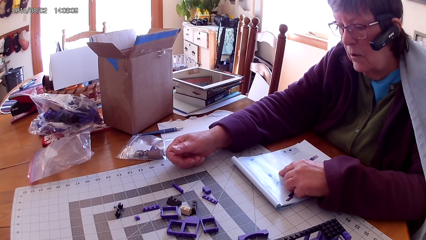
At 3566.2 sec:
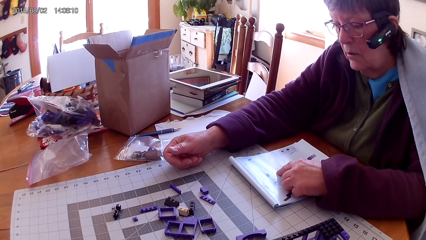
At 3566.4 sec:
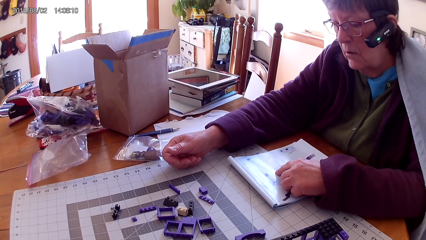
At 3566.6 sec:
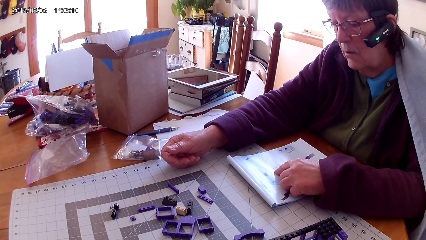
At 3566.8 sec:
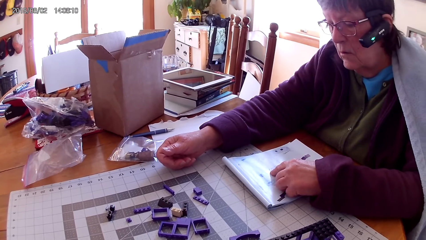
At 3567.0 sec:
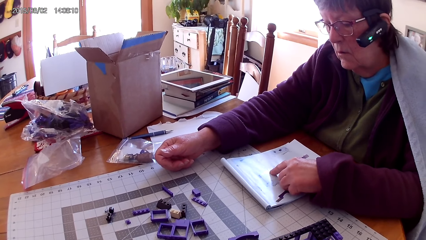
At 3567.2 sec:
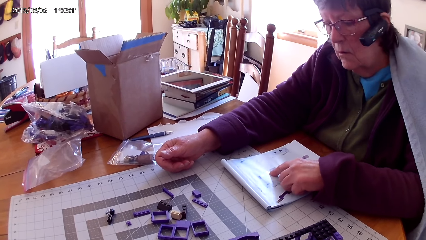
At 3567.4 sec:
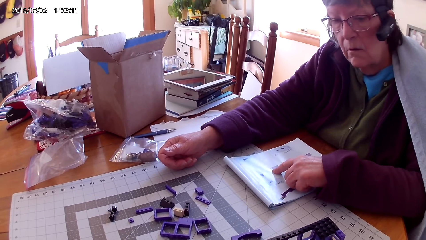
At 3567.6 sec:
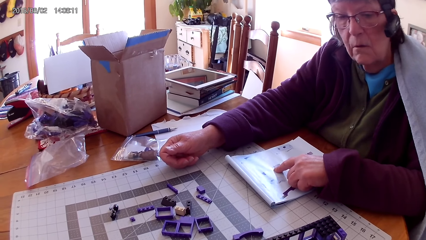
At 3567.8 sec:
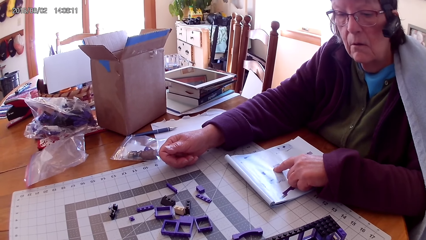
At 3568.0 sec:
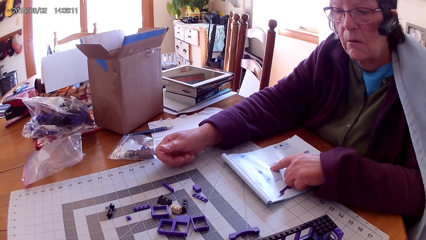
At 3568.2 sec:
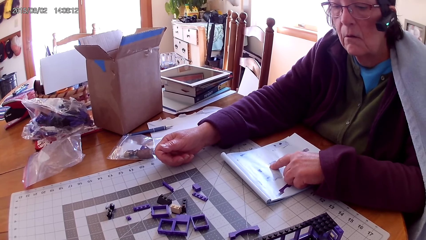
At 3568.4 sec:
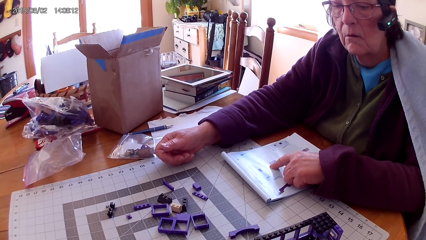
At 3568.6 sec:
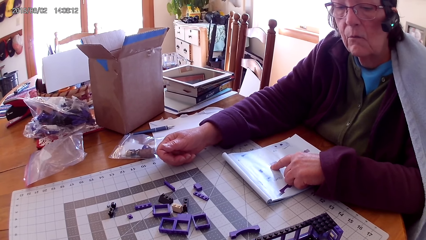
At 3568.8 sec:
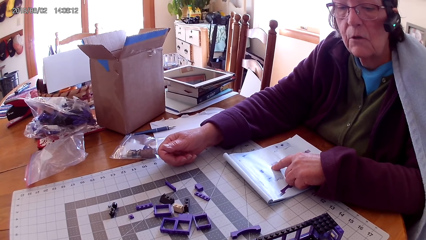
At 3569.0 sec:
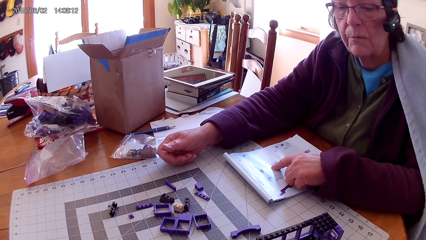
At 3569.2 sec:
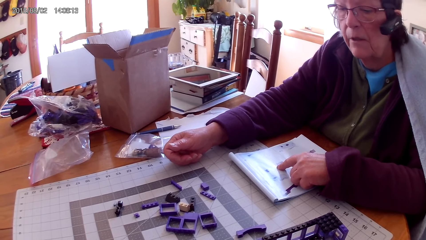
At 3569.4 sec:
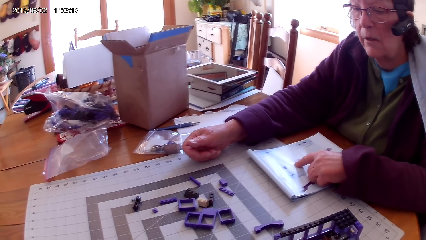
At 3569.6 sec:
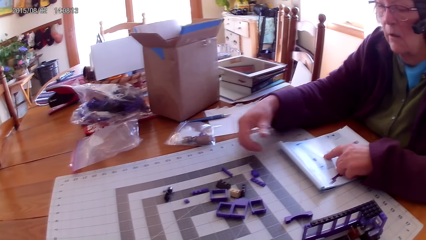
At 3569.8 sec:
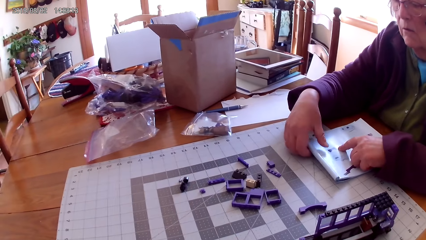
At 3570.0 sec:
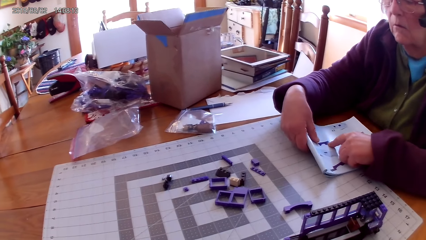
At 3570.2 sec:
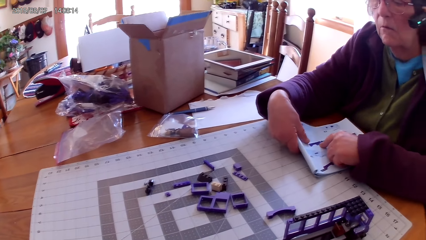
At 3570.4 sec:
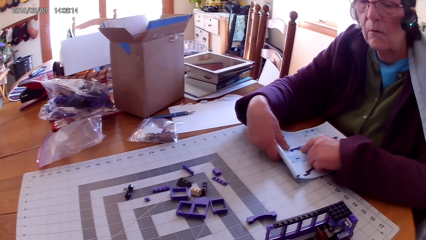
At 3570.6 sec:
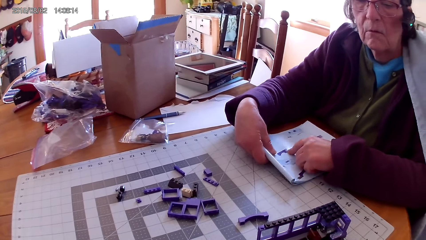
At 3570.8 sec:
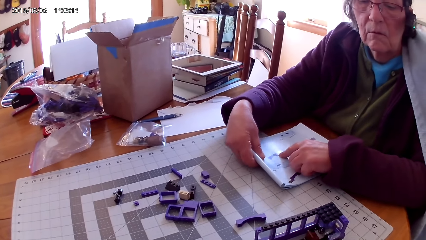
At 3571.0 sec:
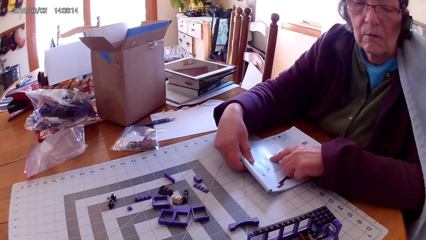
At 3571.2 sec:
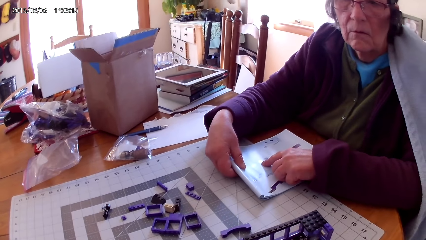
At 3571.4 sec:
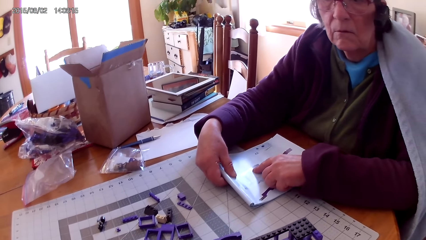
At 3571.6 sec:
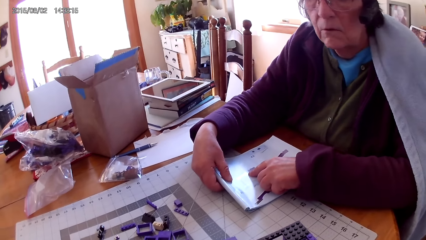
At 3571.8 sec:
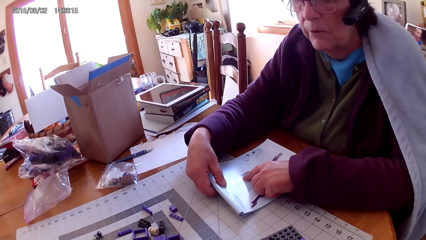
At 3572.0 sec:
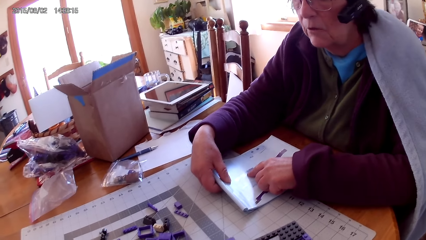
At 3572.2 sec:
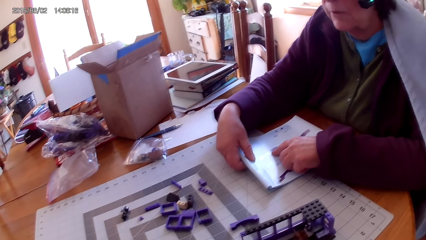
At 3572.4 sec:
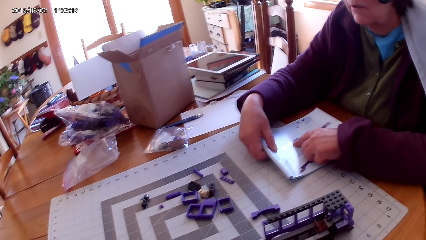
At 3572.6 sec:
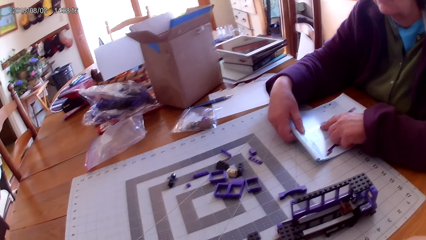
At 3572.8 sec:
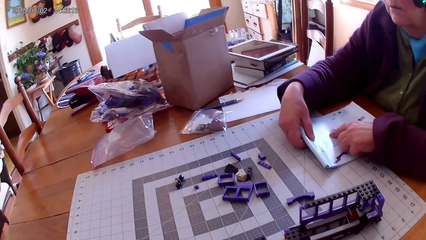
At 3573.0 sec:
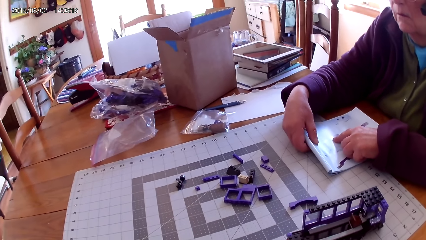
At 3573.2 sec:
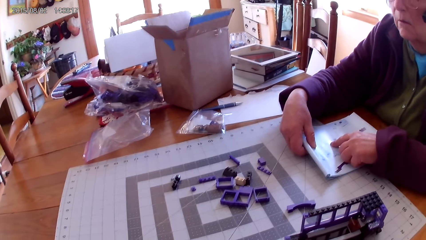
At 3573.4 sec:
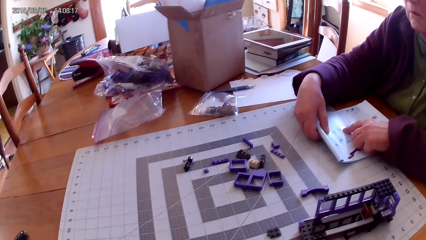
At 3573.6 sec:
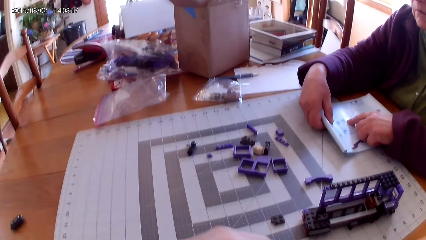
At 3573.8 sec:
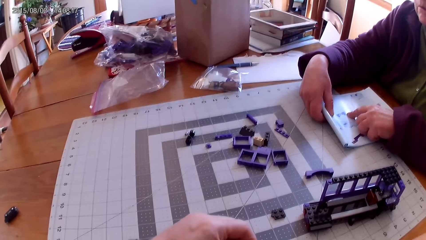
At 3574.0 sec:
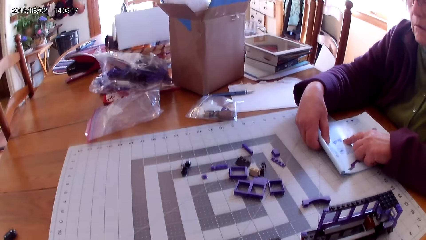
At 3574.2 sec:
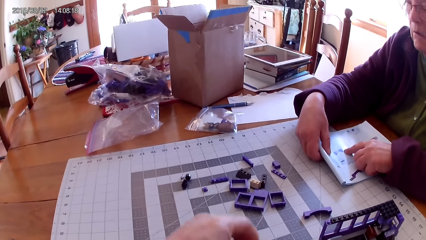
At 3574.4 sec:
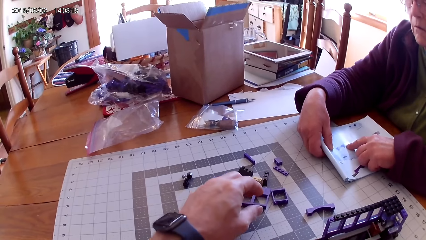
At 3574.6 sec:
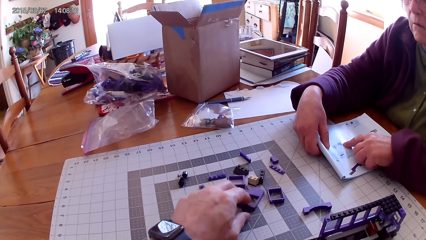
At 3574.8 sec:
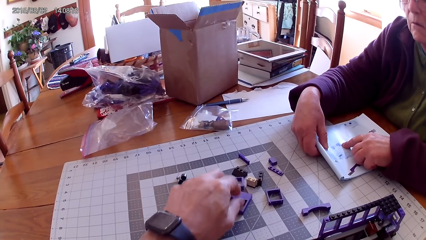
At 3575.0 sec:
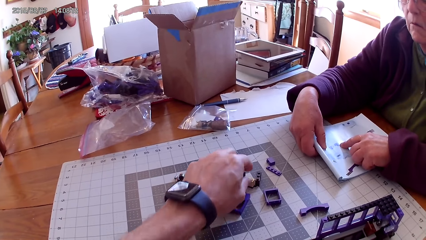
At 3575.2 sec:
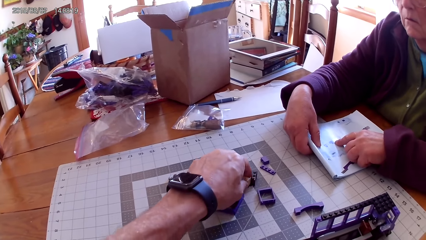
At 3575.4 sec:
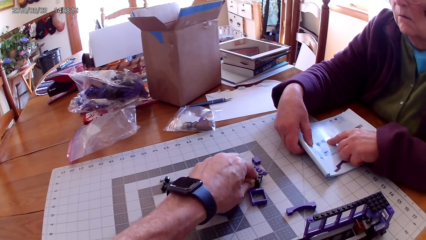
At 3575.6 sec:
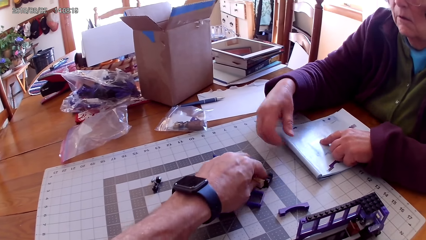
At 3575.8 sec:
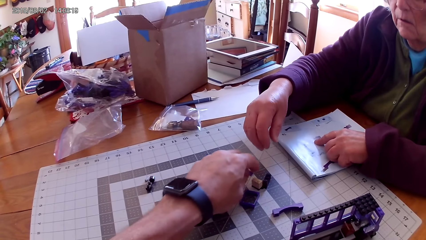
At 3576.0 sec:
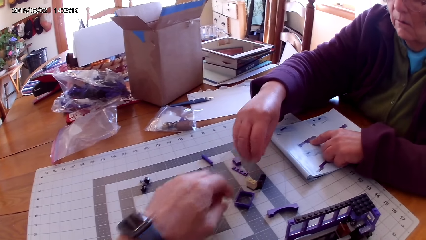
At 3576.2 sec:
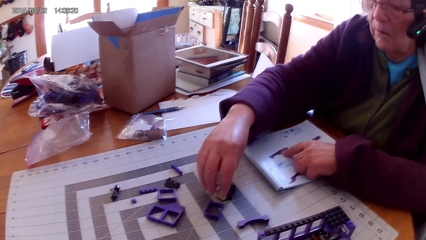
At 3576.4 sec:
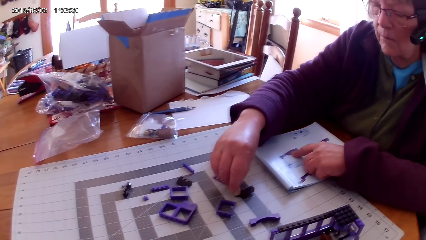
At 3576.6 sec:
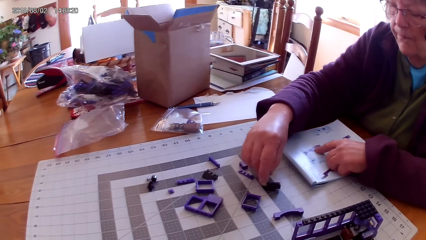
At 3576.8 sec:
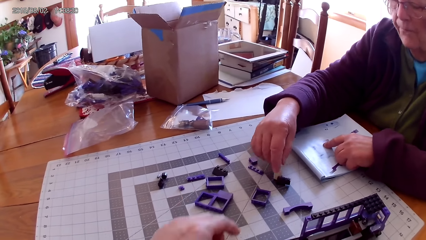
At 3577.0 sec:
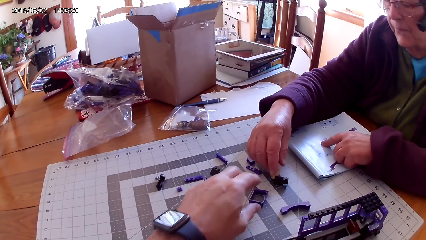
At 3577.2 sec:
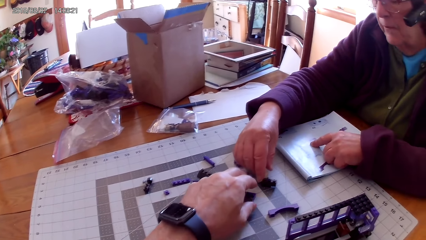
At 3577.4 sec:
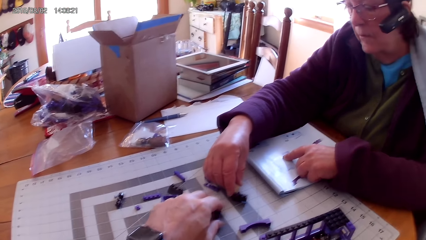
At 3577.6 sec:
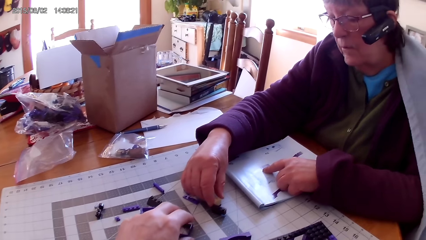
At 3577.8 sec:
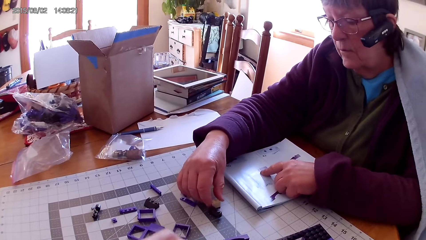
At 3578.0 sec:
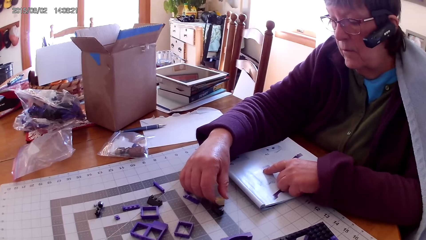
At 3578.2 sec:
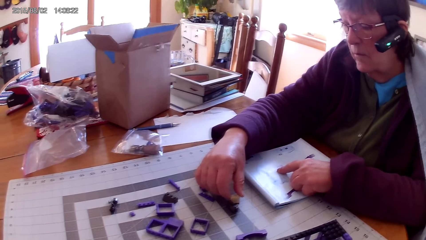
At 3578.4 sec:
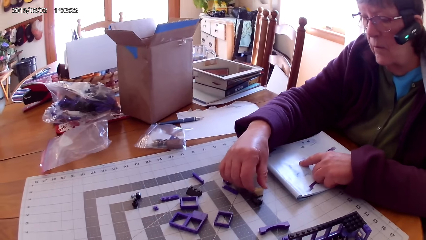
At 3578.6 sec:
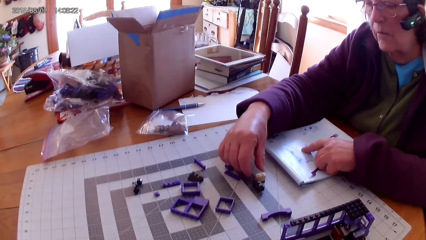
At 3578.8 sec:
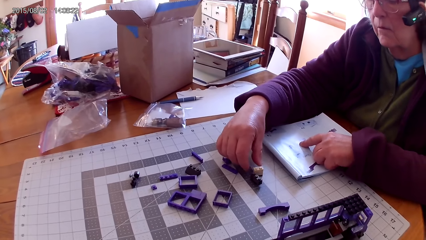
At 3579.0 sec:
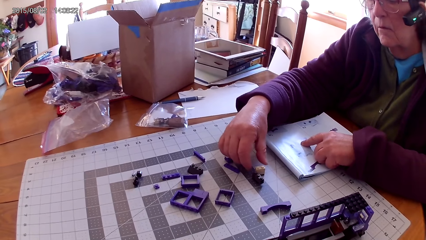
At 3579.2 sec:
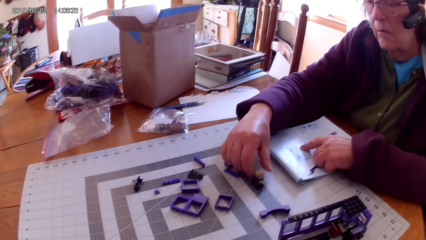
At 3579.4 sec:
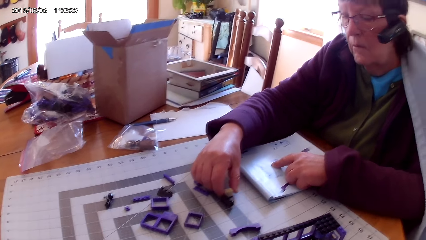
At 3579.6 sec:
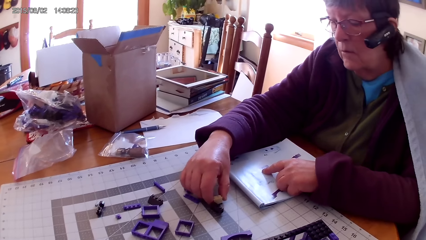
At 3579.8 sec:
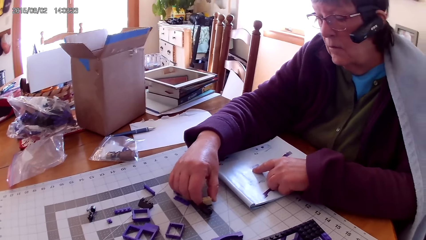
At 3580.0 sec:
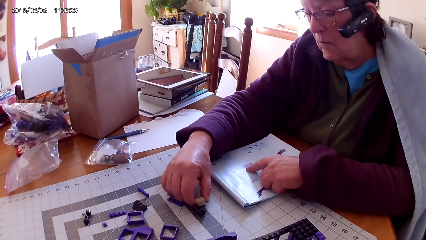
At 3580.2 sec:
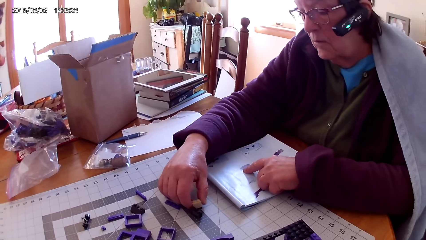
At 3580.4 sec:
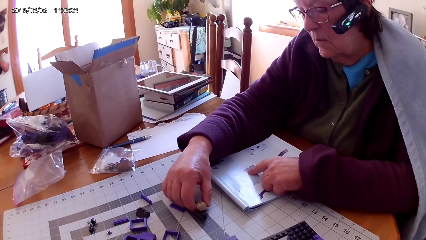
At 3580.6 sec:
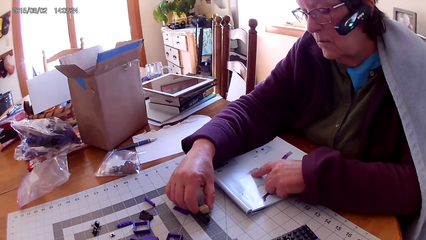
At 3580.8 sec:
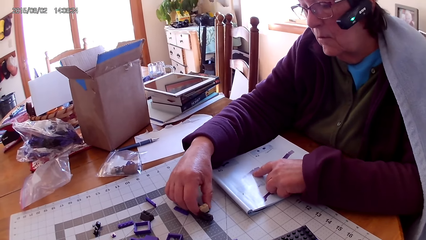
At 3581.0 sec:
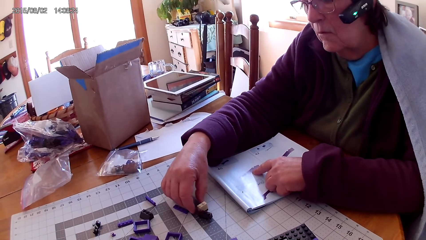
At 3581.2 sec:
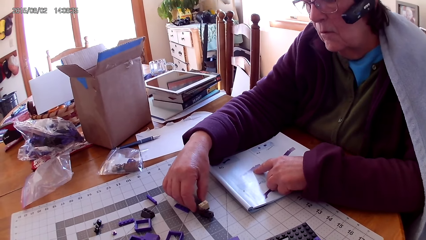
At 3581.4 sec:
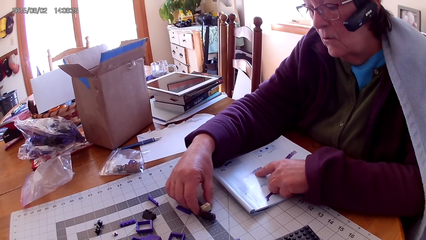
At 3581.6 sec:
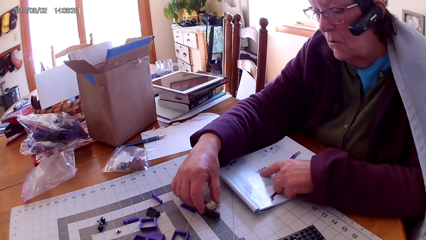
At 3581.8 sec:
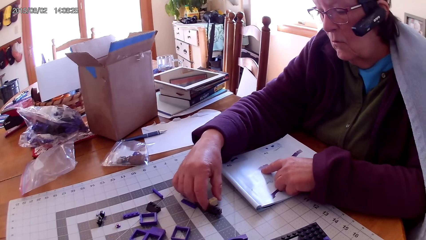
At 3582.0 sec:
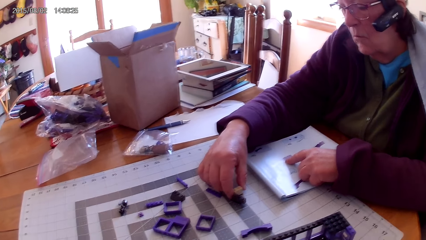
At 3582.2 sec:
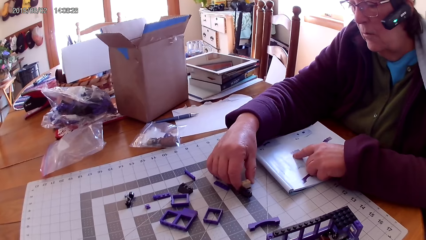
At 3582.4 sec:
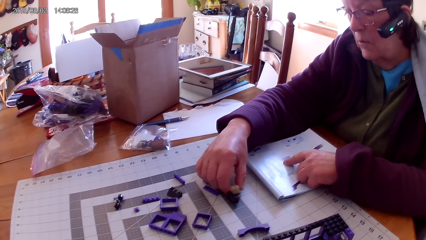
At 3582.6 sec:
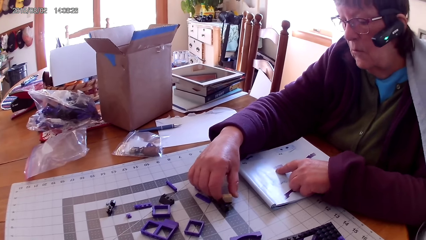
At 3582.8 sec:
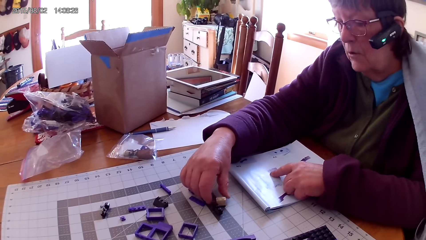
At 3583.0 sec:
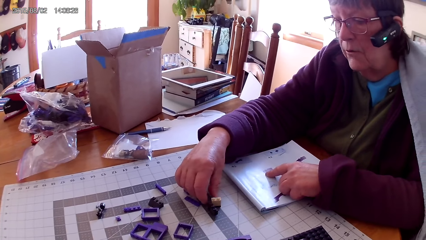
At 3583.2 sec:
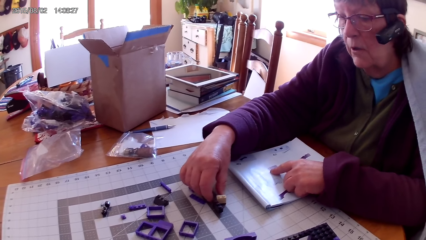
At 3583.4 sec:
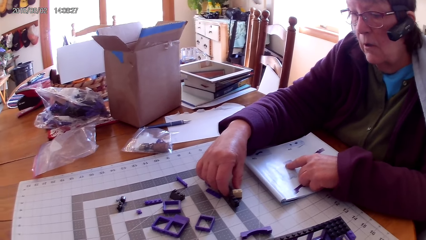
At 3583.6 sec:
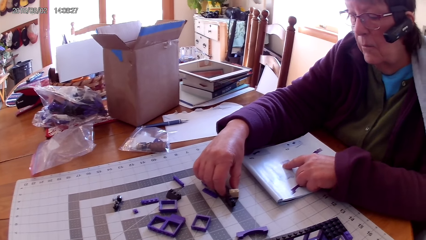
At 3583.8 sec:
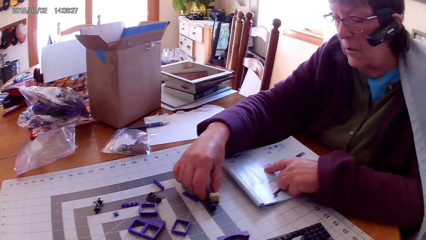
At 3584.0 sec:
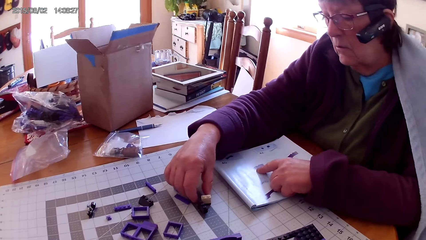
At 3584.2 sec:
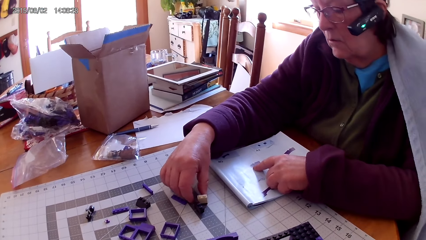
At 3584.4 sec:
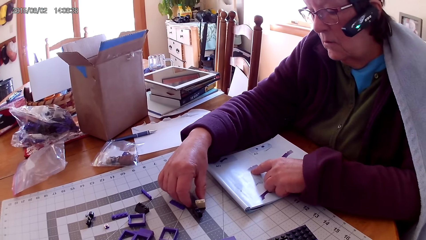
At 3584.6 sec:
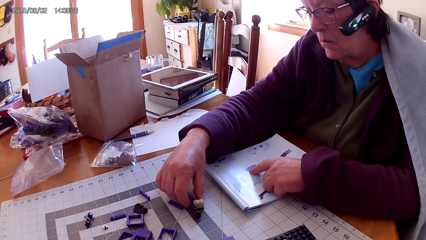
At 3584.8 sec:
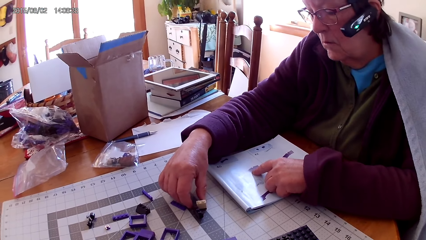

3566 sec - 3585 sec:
A lady touches the lego book. She looks around. She talks with the camera wearer. The lady moves the book on the table. The camera wearer moves plastic interlocking blocks on the table. They pick the lego piece and push the lego piece. The lady touches the plastic interlocking blocks on the table. She picks the lego piece. The camera wearer moves the plastic interlocking blocks on the table. They pick the lego piece. The lady reads the lego book. She touches the lego piece.
